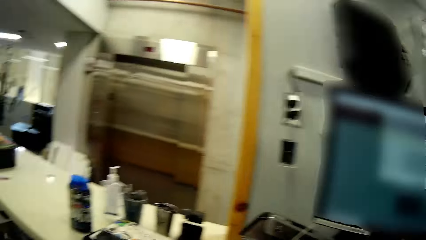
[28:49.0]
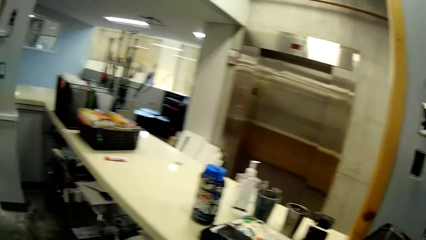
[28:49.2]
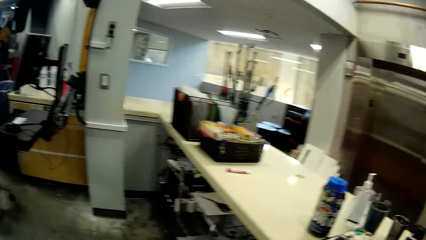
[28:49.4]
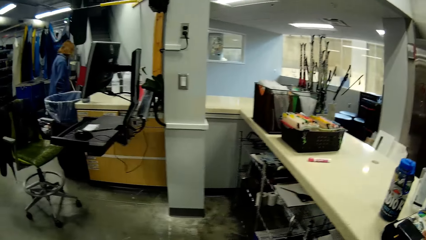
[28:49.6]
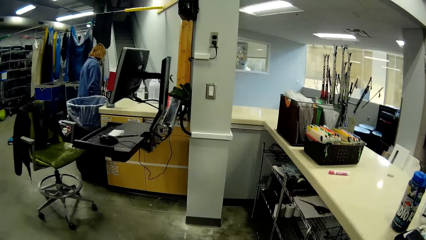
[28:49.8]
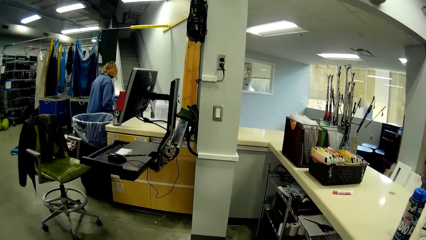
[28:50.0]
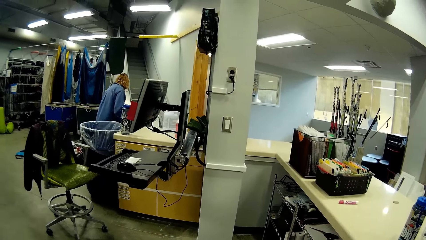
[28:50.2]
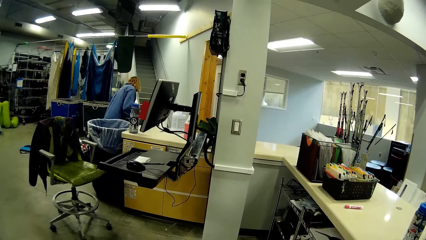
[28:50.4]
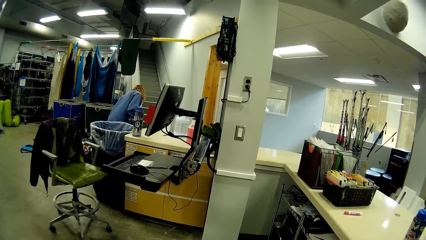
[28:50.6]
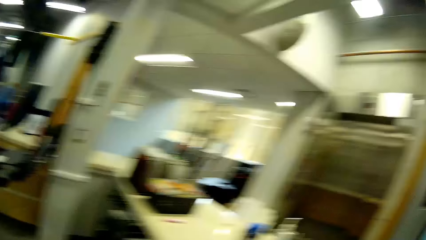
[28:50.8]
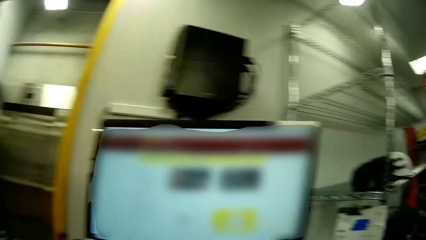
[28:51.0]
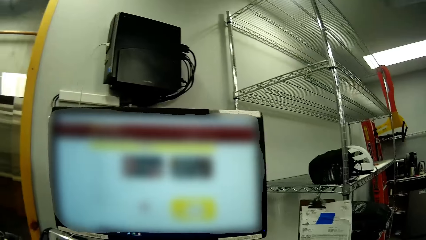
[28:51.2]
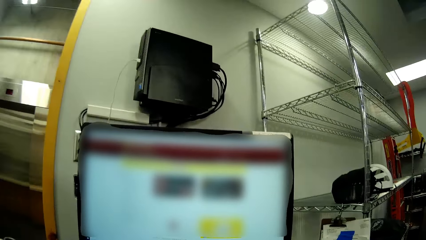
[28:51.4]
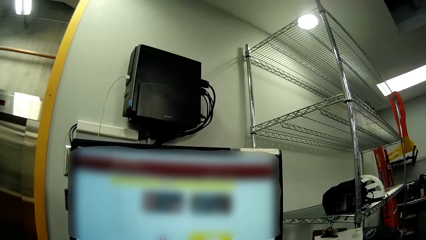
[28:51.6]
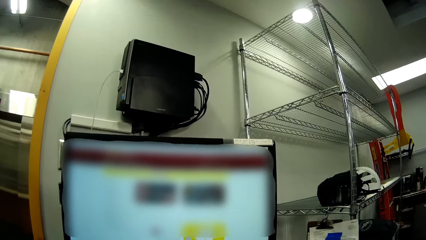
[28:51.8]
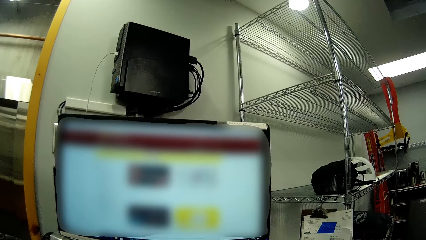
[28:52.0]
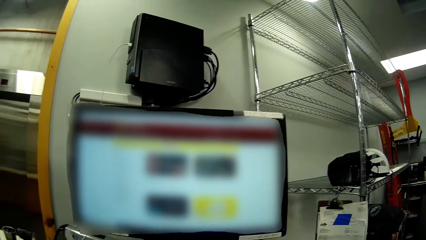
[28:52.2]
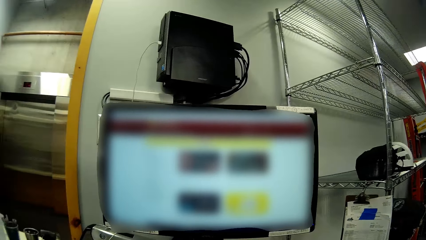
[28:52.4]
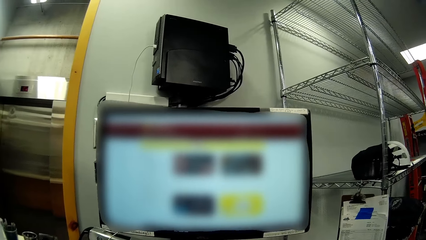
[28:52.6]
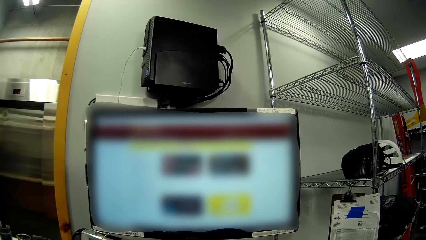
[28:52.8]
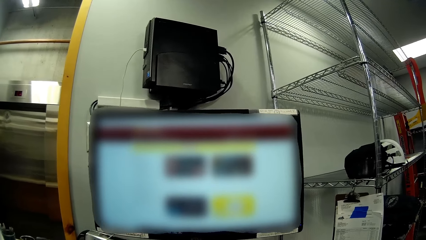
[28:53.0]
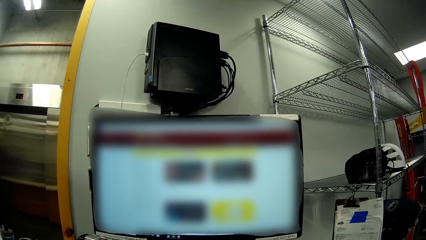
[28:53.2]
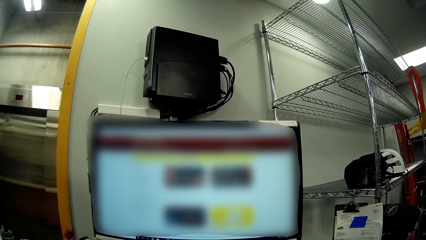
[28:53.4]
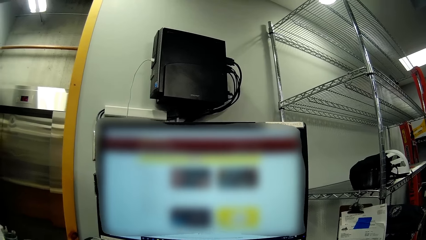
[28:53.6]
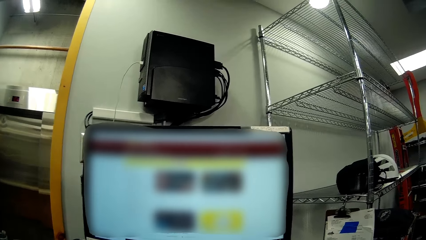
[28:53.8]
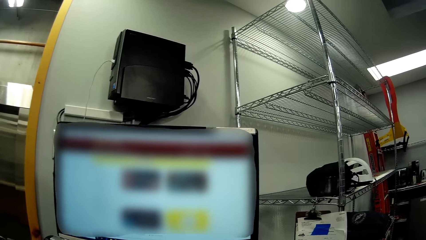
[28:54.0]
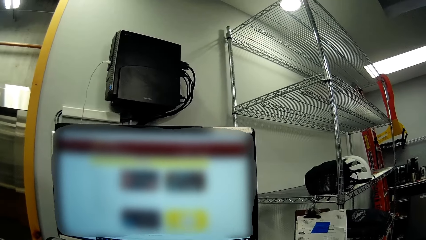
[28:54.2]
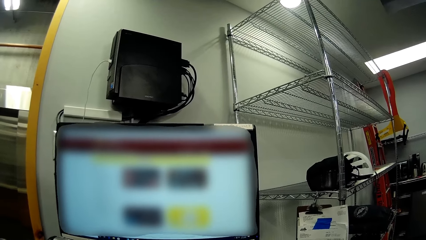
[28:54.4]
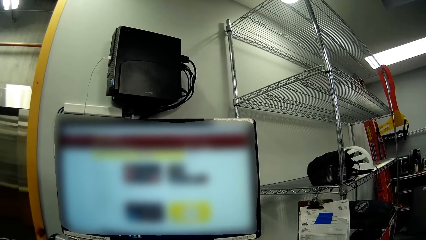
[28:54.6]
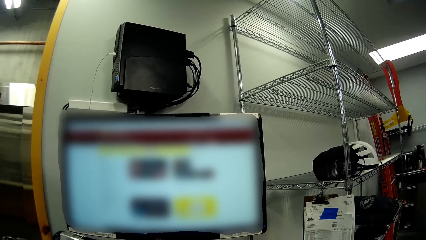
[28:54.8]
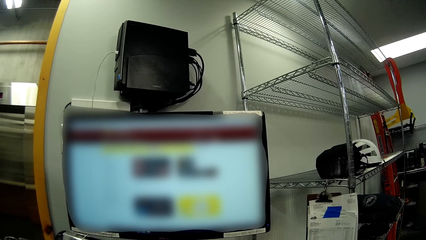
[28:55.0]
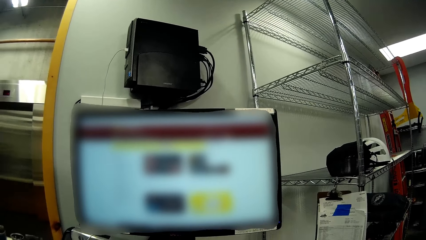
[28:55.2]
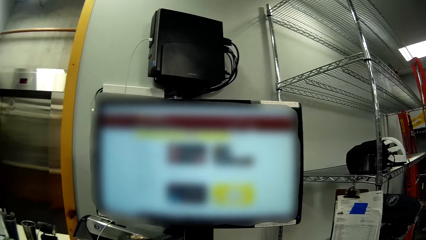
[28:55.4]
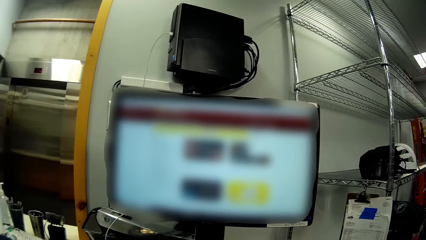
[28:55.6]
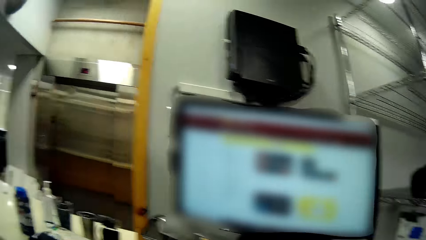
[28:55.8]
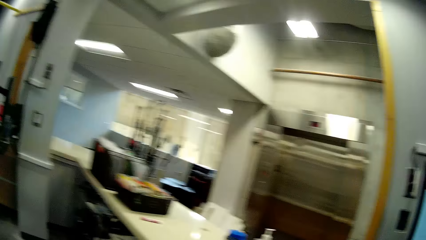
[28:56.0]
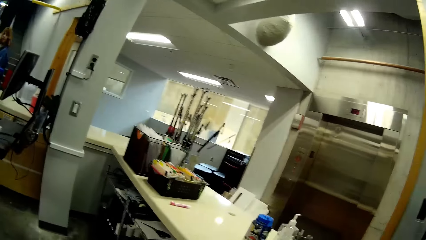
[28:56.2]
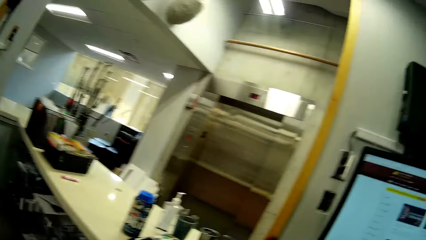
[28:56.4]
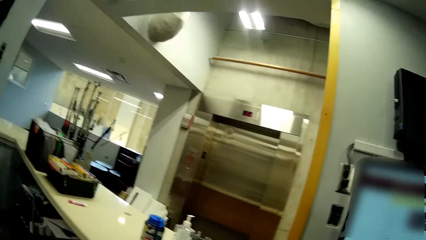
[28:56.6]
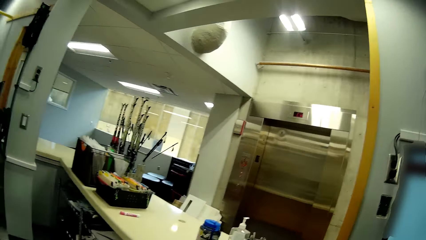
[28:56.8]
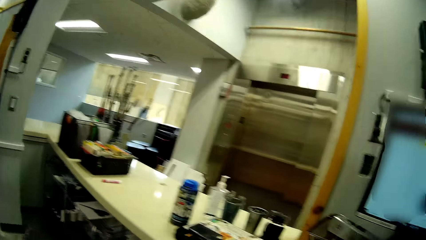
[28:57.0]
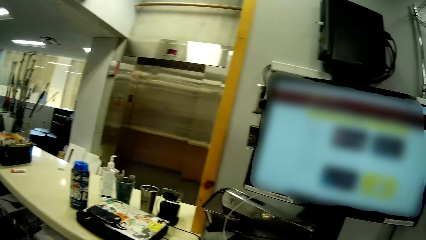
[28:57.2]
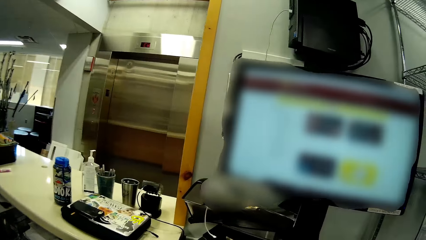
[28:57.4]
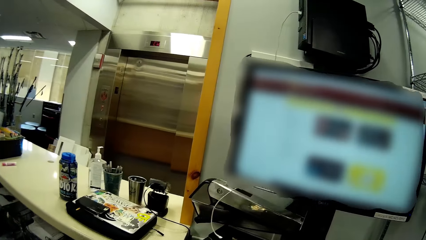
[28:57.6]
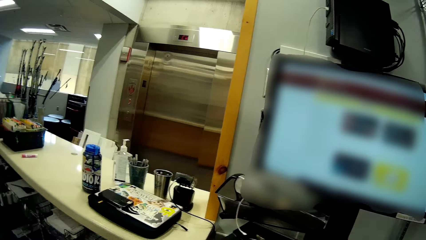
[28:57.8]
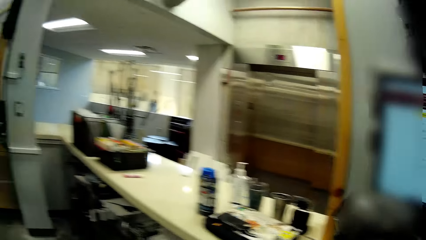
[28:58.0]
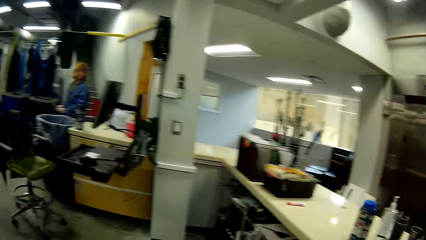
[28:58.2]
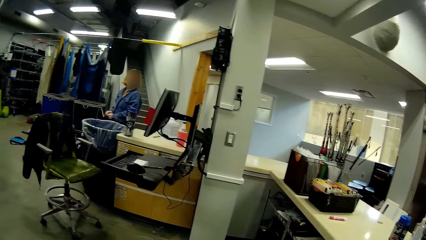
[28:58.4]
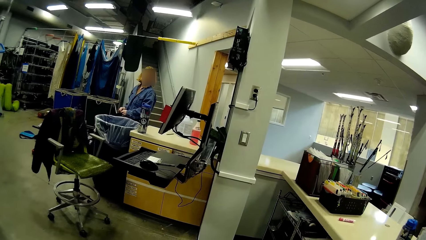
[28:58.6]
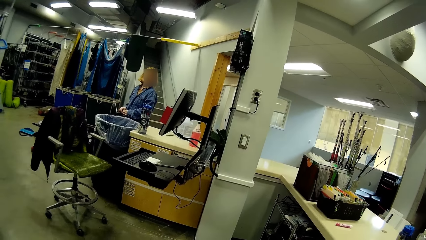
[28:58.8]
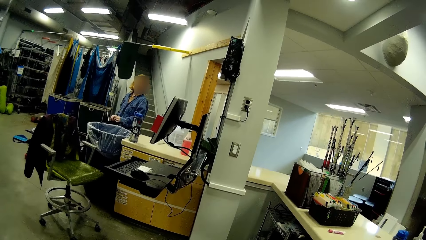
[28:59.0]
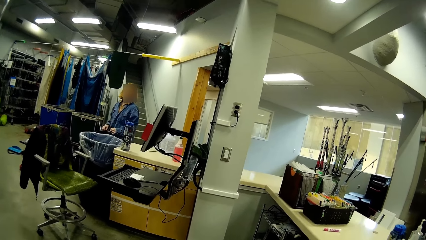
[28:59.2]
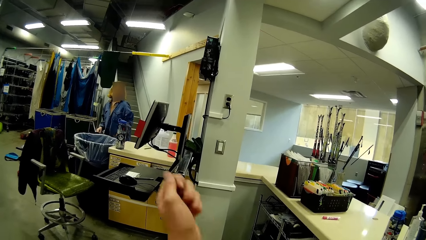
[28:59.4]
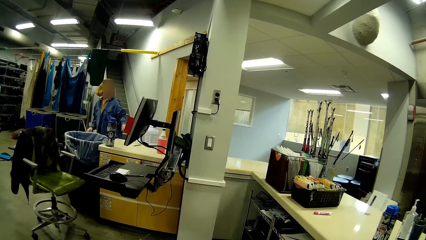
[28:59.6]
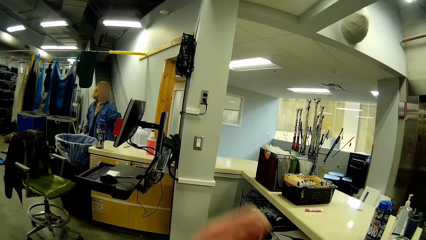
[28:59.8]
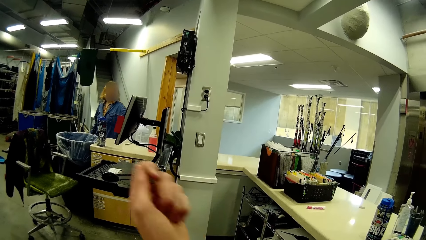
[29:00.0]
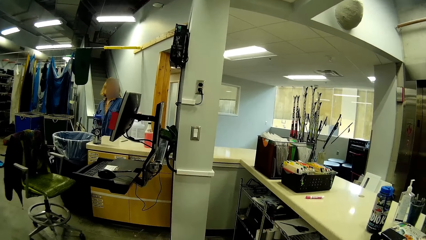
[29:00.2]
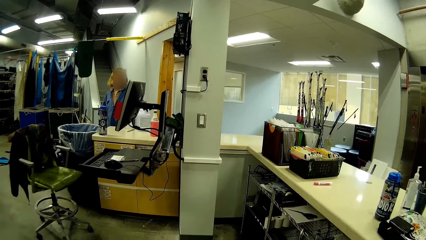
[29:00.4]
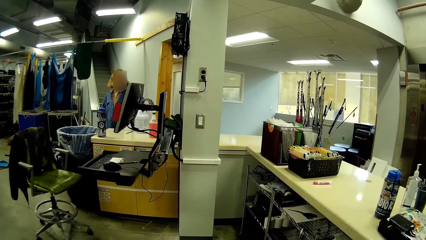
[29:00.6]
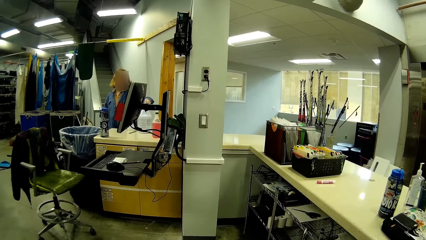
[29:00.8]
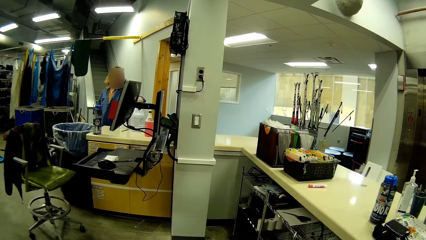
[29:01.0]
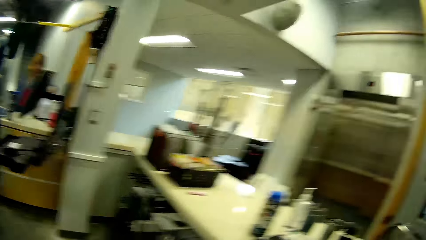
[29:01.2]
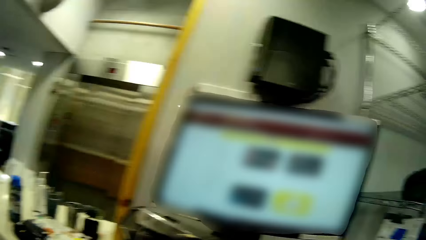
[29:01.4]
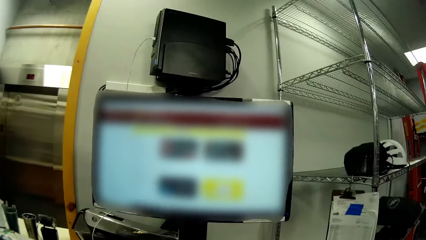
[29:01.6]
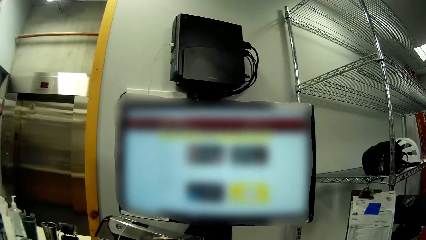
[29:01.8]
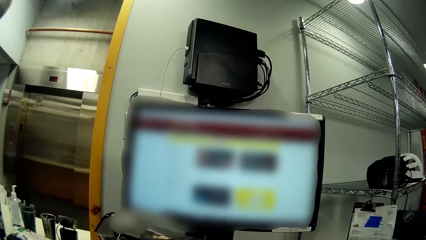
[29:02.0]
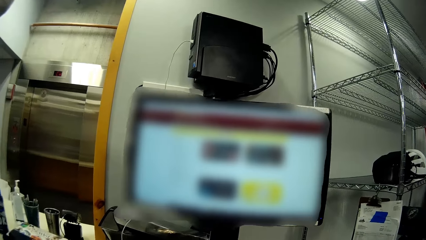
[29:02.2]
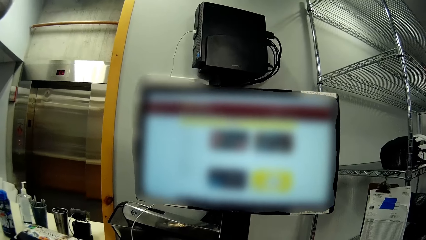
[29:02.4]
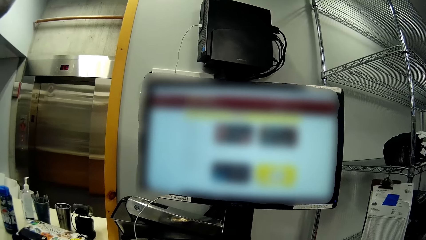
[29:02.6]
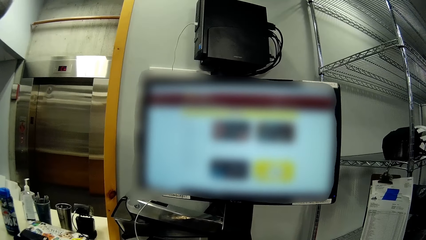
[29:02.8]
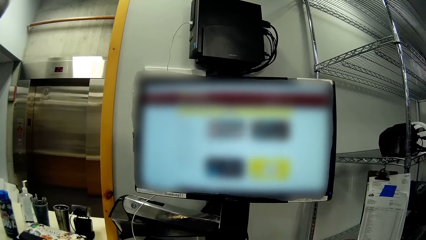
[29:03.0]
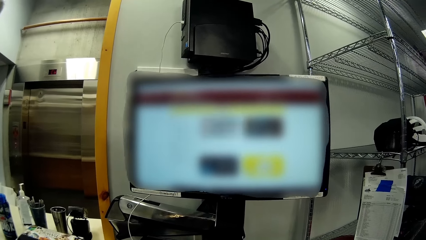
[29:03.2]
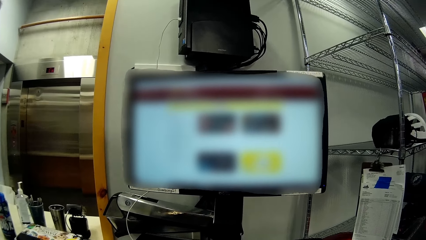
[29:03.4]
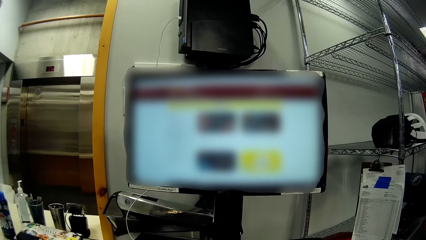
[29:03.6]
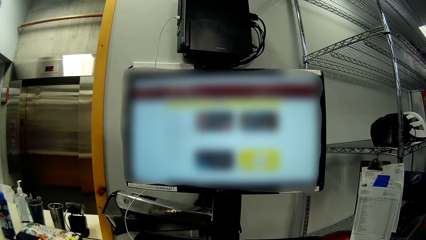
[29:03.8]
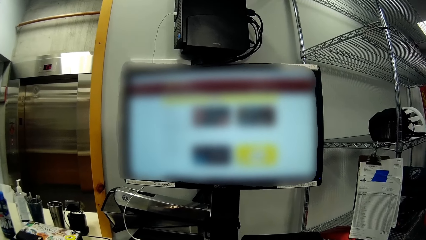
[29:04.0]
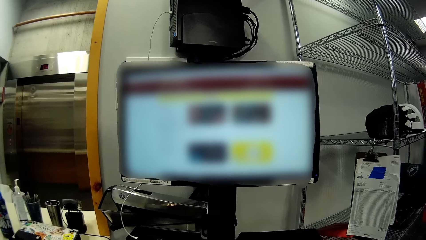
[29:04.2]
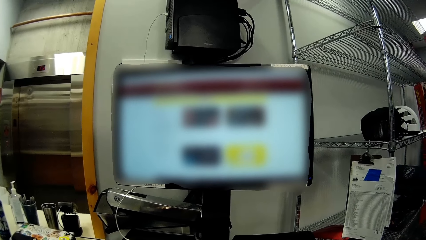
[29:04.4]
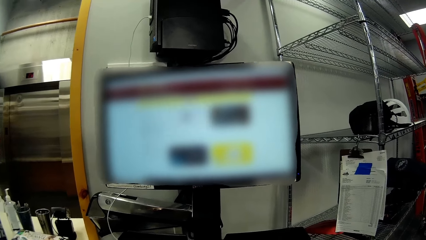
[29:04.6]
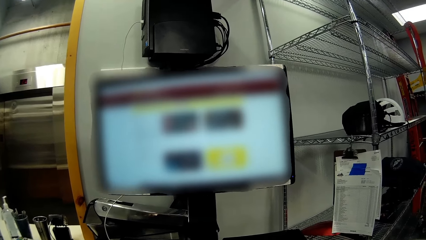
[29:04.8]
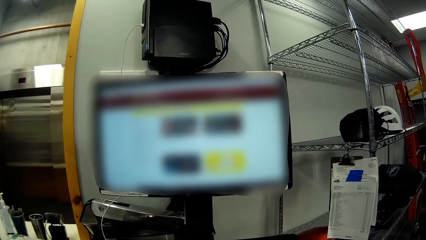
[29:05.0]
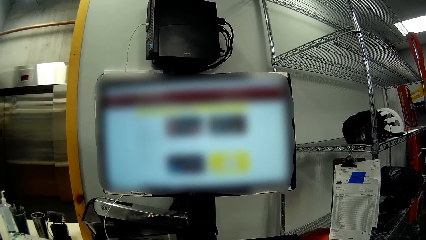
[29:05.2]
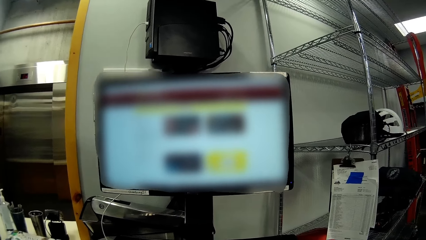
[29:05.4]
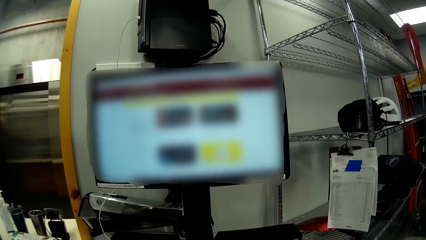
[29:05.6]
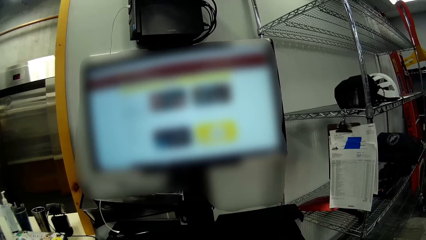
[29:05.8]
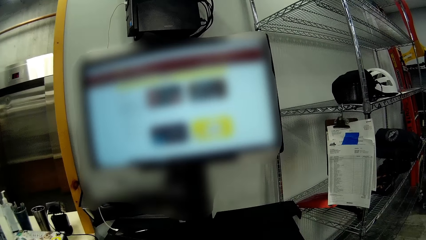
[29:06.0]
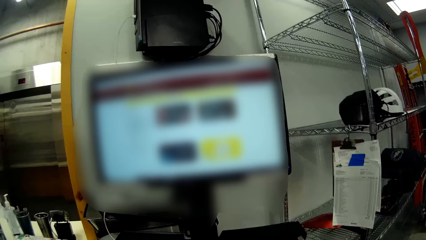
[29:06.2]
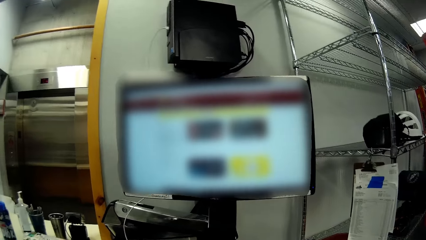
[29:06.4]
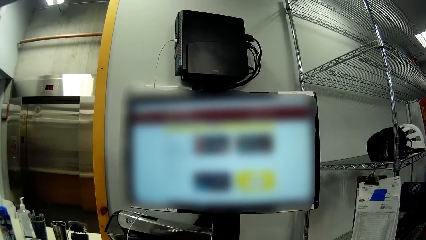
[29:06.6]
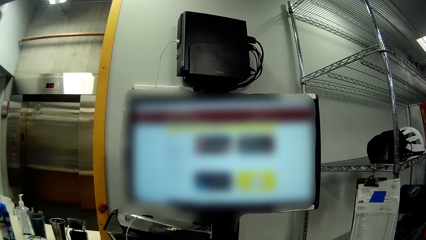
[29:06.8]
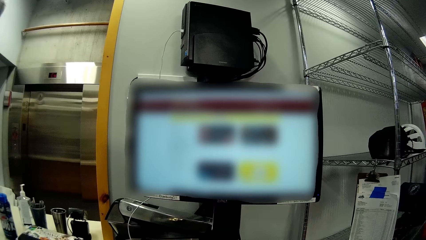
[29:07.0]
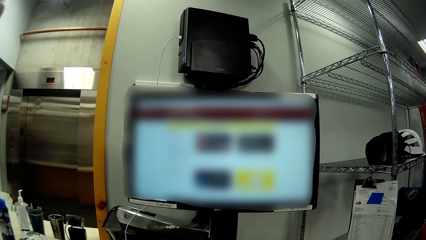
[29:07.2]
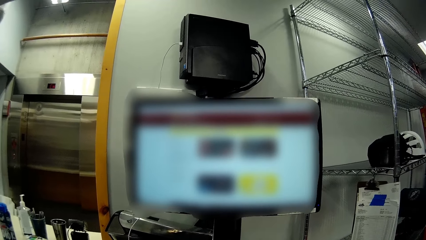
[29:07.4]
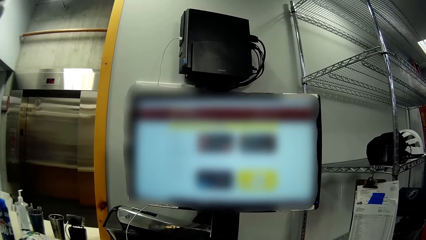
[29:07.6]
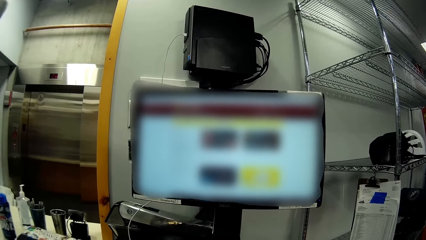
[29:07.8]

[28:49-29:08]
A woman arranges camp materials on the floor. The camera wearer operates the computer with the mouse. They look at the woman. The woman carries a spray bottle from the counter. The camera wearer operates the computer with the mouse. They watch the screen.
